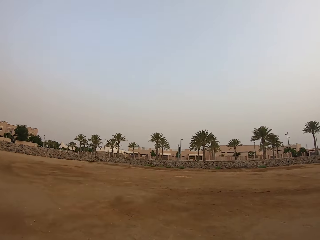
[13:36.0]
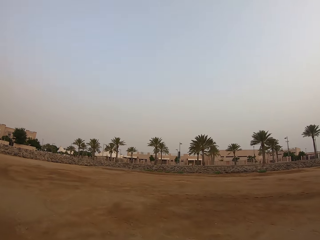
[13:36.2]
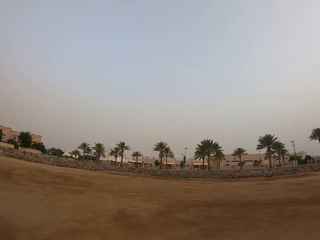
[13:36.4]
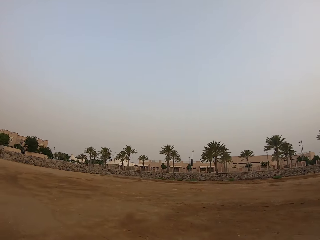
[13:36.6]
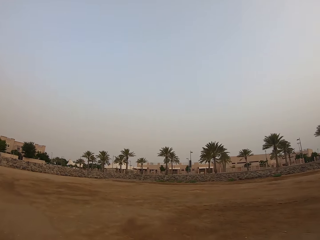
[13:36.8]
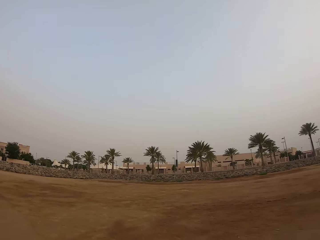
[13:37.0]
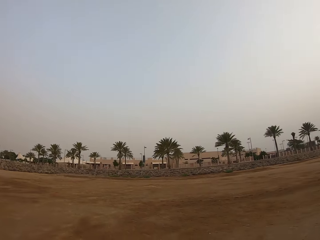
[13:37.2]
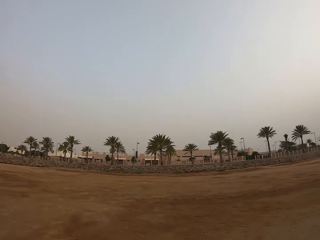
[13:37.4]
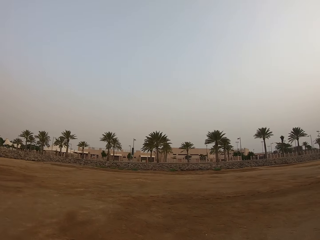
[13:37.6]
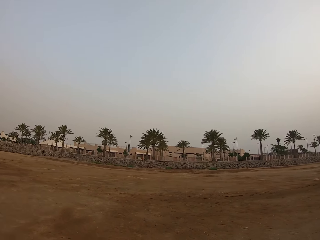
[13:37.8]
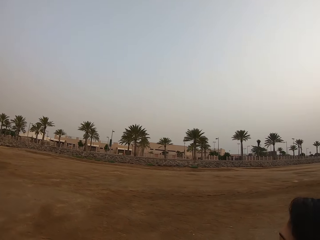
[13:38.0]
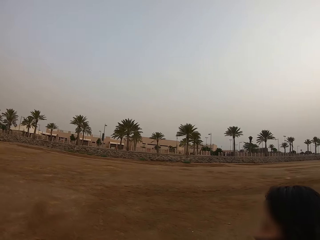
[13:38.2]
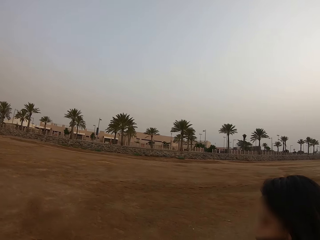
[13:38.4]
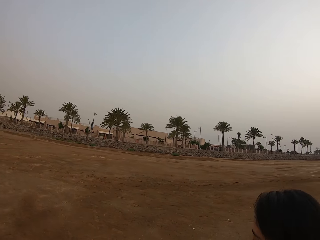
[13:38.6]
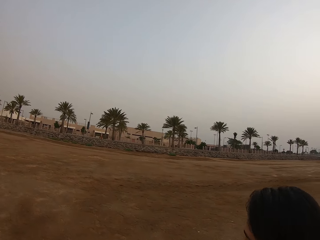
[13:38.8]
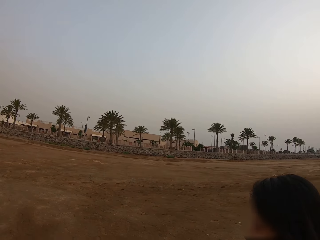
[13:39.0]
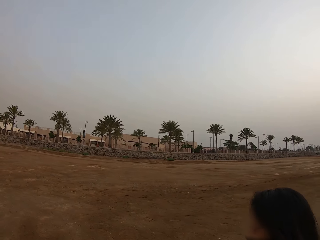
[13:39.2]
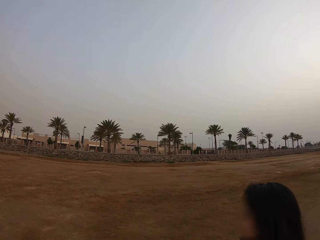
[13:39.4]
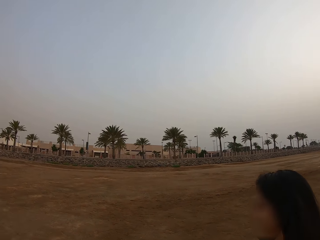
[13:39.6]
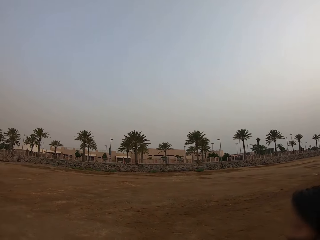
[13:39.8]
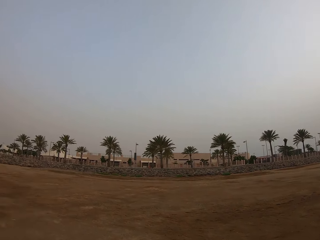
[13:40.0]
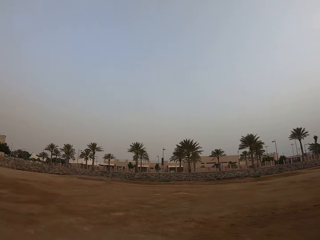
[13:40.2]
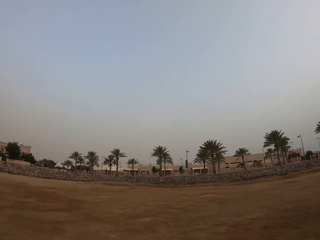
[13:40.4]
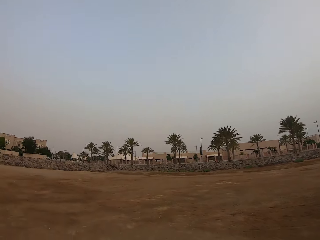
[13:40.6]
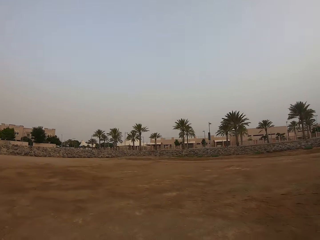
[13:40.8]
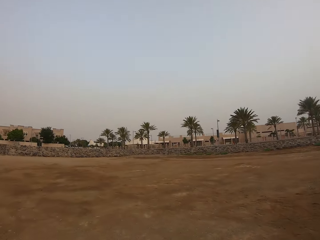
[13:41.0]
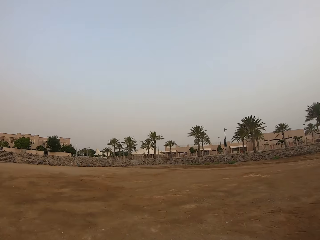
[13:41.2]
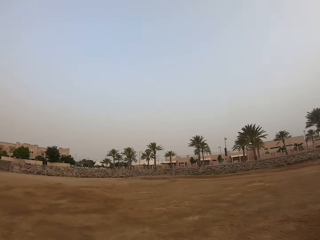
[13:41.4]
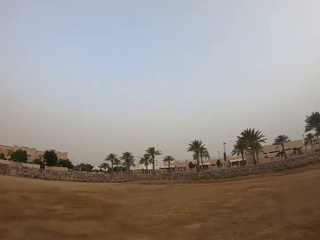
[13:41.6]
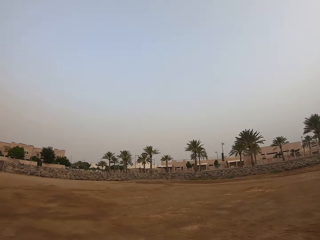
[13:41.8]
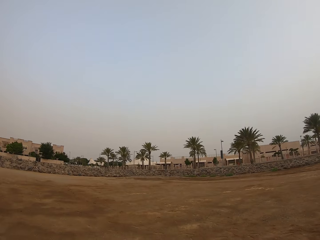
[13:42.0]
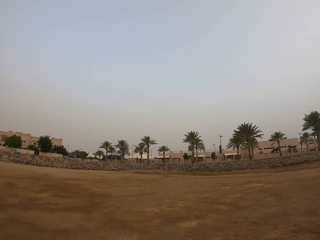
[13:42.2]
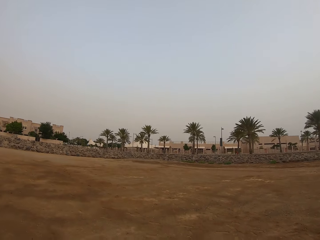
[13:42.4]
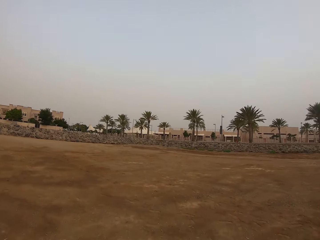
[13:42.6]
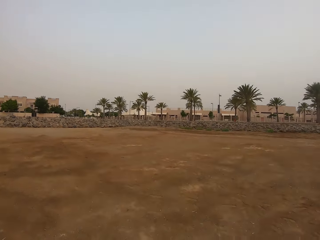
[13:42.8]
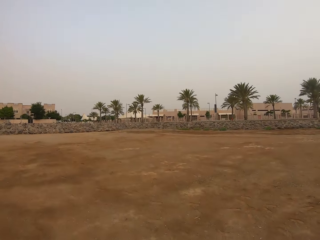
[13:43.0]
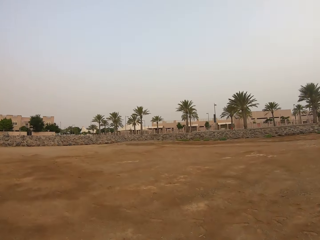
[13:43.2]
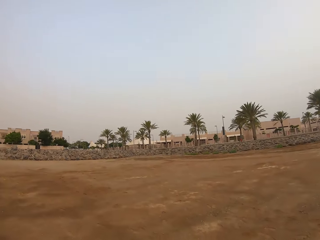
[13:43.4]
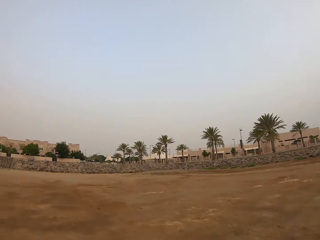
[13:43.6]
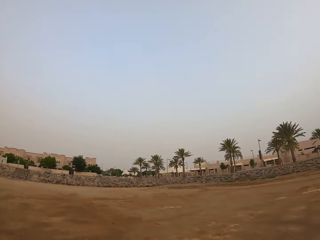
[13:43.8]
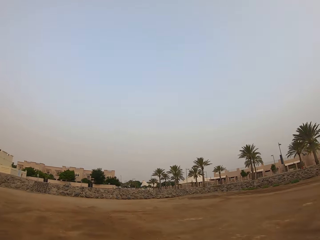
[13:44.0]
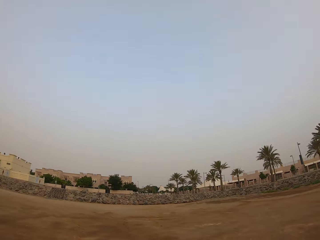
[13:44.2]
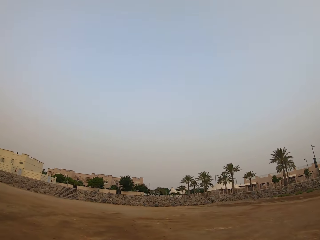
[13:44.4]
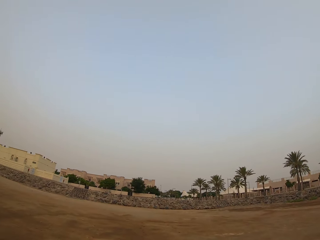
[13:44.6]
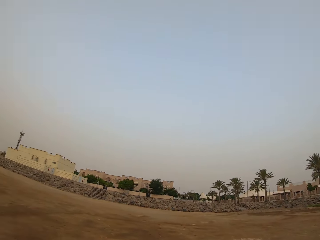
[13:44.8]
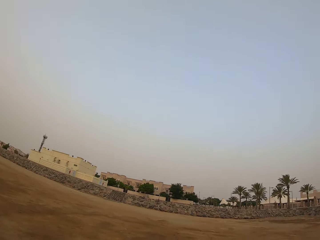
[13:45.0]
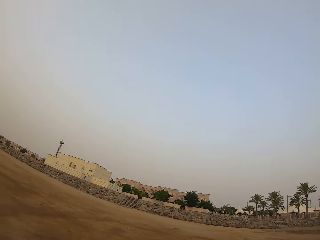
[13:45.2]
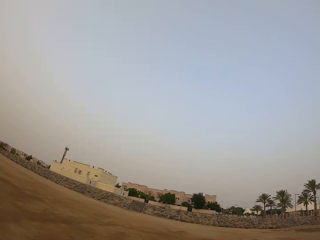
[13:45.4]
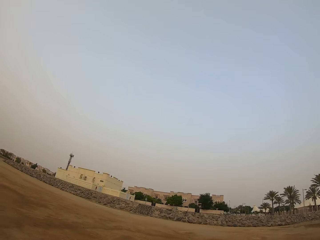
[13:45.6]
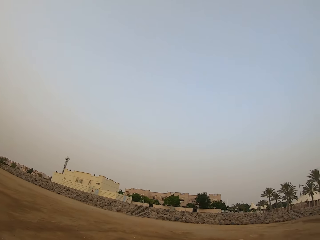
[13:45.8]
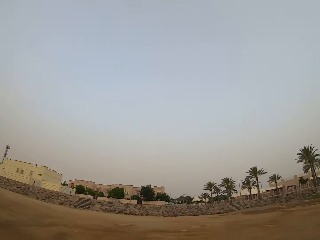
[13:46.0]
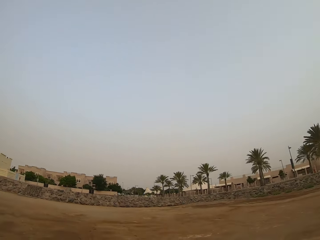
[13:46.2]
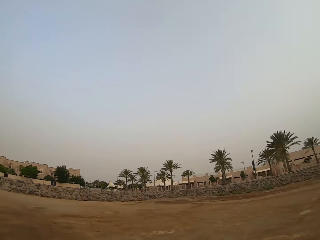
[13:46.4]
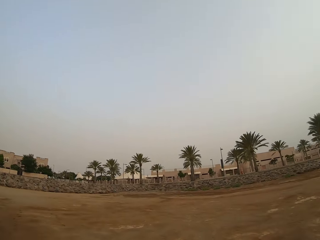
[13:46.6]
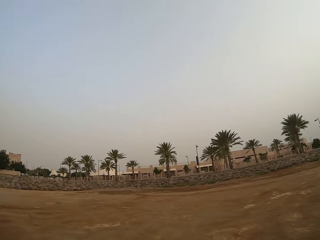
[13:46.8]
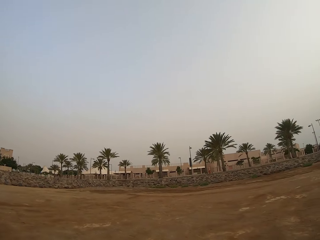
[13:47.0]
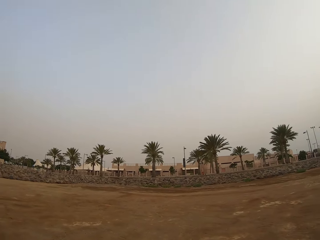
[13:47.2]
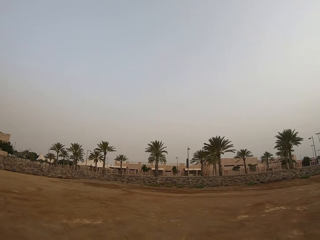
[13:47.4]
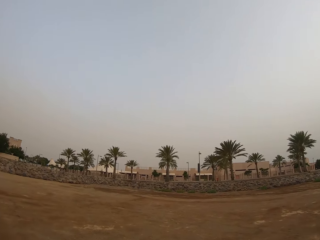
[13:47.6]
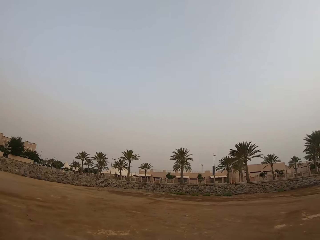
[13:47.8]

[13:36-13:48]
The camera wearer looks at the lady. They walk on the field.

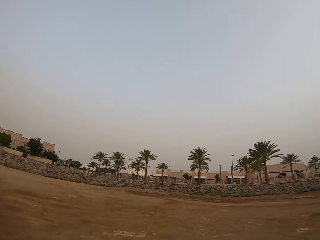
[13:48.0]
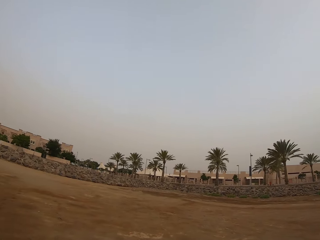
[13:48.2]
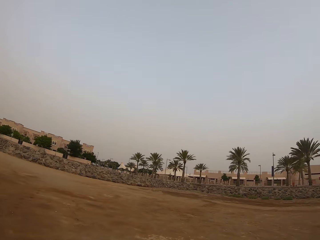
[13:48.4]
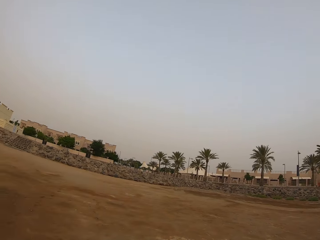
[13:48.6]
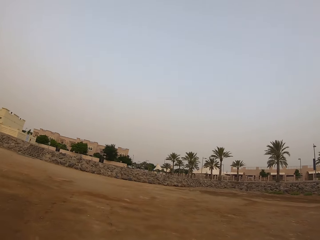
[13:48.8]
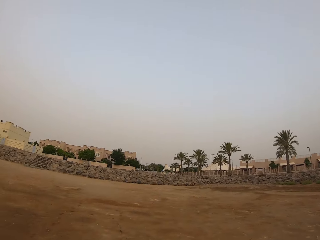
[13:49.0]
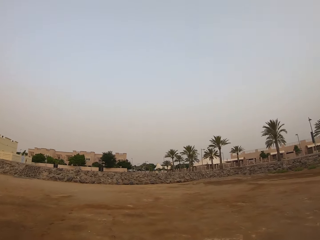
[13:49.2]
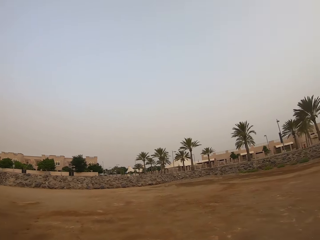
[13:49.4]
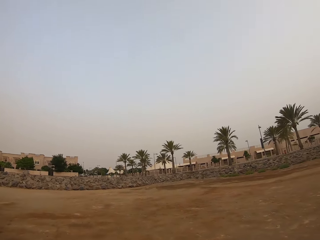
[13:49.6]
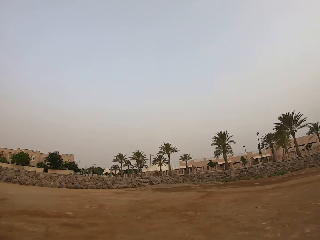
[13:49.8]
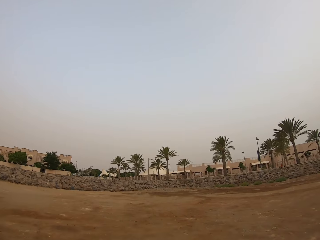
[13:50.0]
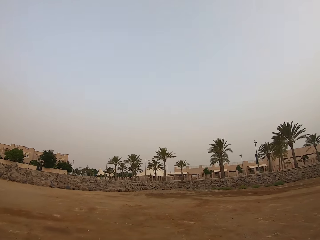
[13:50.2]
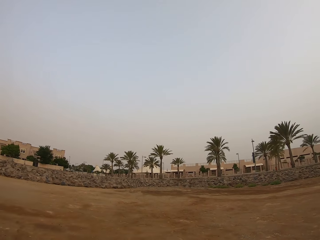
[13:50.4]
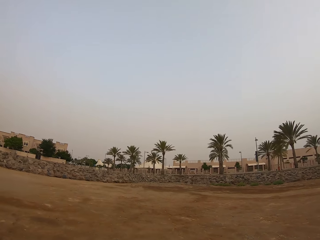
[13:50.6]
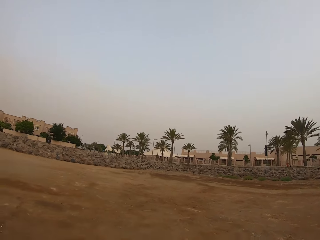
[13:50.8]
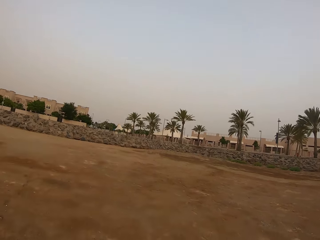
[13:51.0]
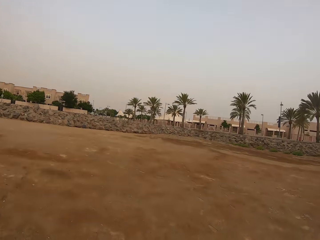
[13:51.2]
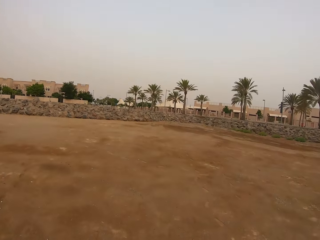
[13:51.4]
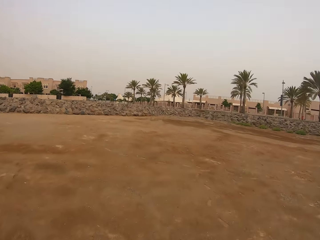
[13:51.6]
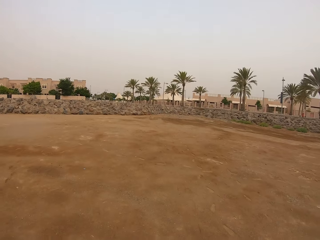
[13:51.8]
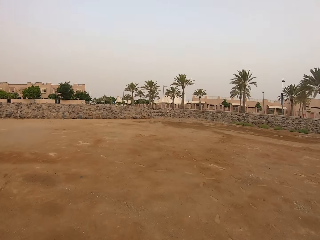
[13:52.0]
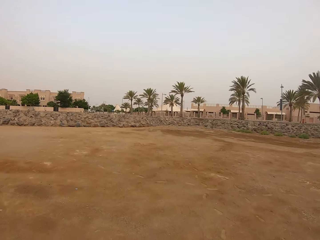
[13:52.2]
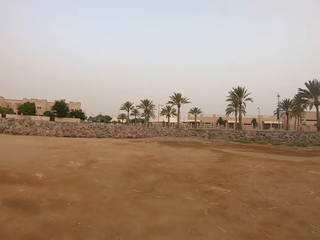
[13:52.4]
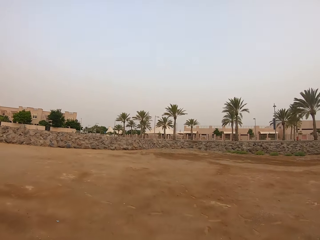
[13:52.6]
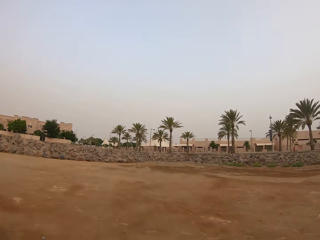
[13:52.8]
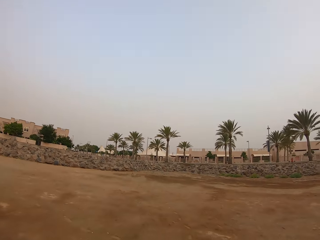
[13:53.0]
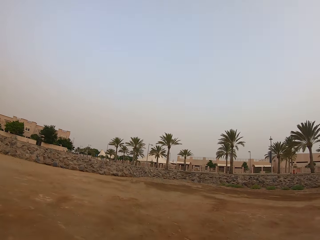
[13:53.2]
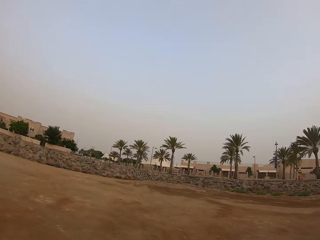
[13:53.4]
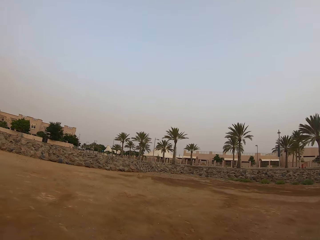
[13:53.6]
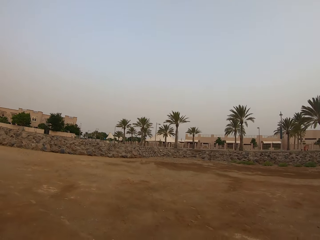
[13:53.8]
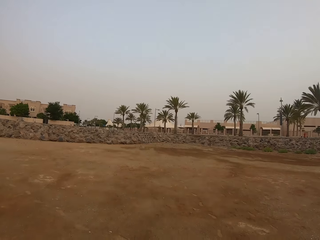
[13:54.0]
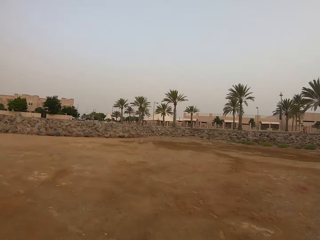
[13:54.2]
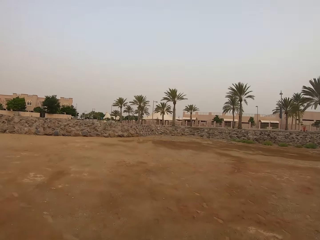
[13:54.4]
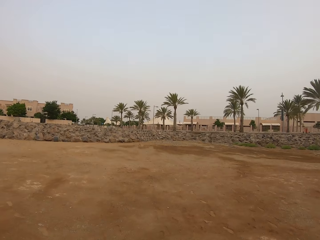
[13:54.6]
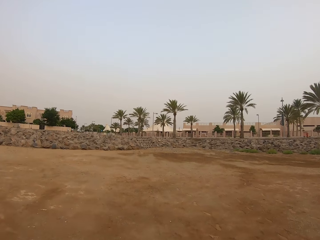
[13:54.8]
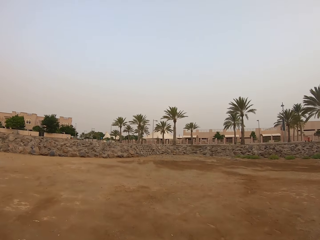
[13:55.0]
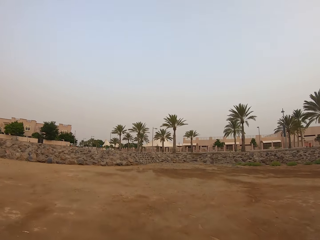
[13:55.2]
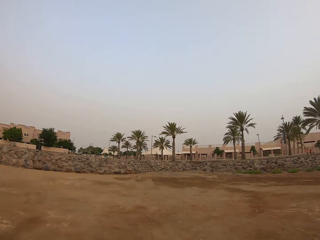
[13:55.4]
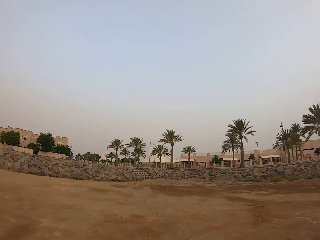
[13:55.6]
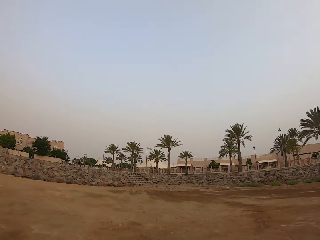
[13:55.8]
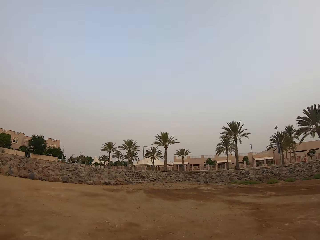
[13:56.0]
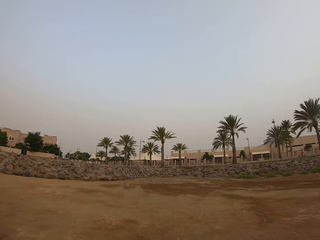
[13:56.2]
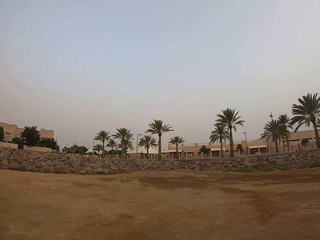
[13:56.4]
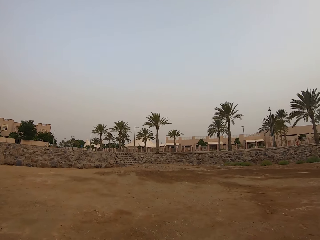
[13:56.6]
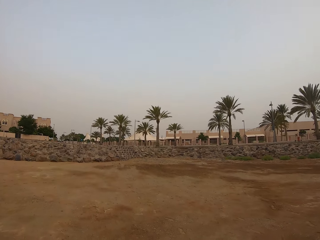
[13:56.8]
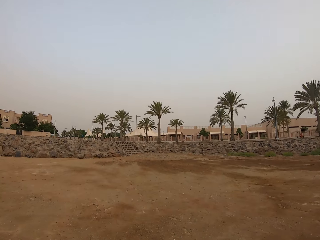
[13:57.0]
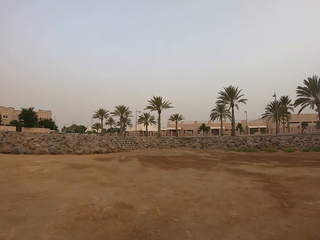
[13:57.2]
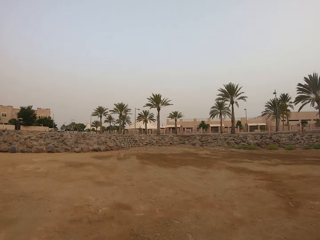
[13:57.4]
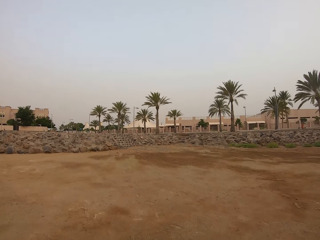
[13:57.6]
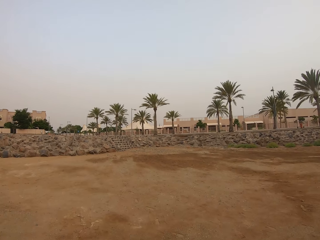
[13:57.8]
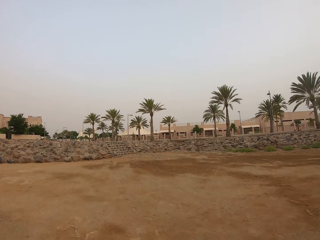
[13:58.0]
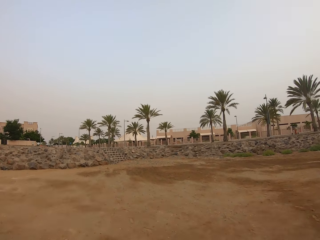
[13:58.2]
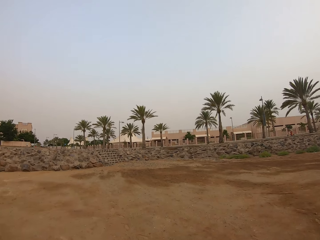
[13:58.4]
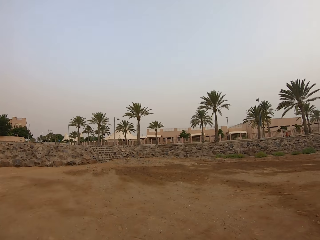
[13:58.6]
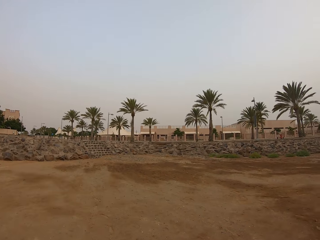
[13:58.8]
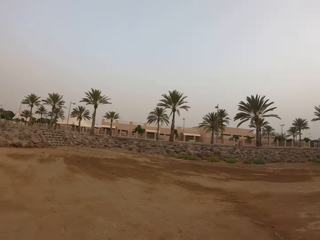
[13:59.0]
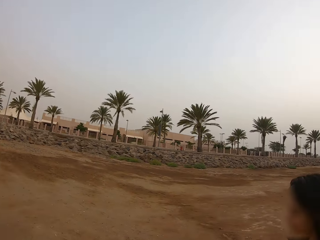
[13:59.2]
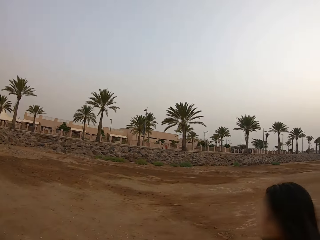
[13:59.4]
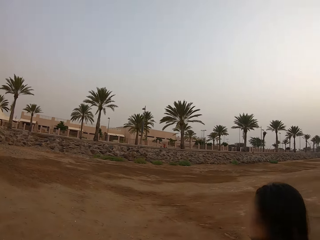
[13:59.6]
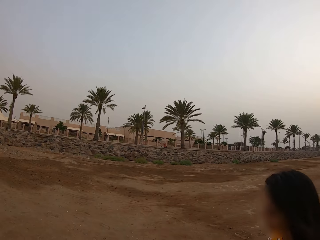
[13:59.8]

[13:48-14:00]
The camera wearer looks at the lady on the field.
